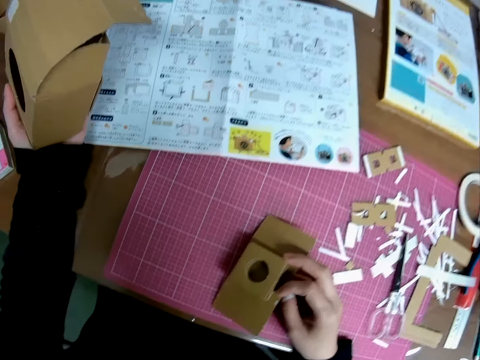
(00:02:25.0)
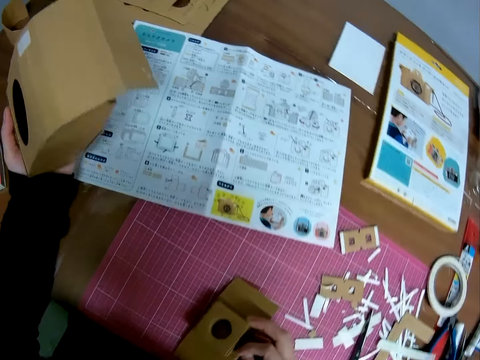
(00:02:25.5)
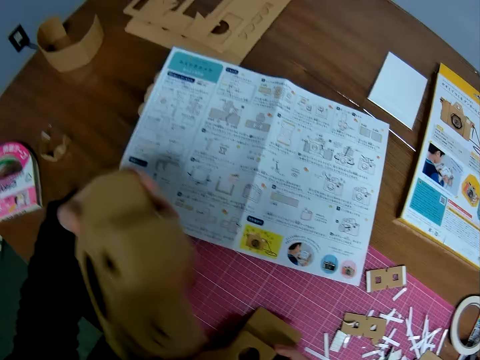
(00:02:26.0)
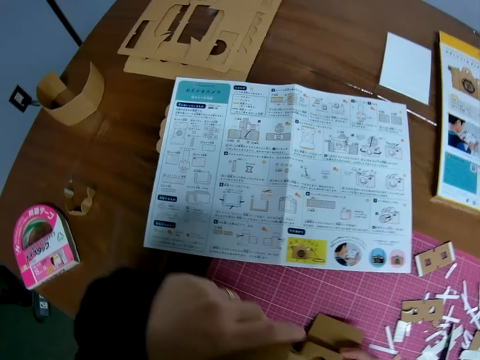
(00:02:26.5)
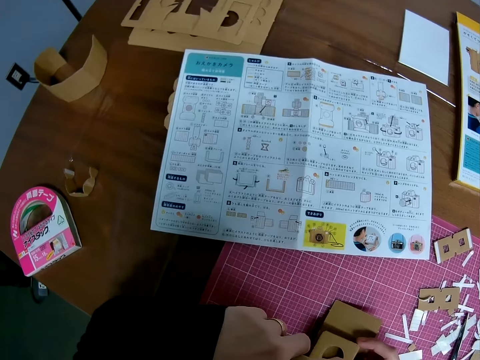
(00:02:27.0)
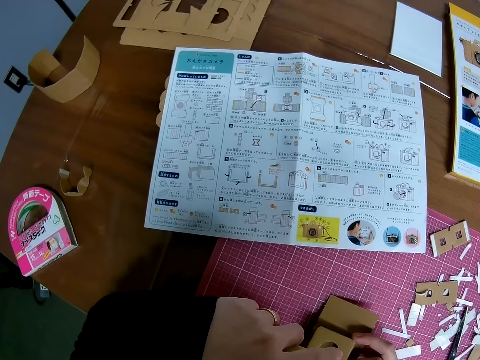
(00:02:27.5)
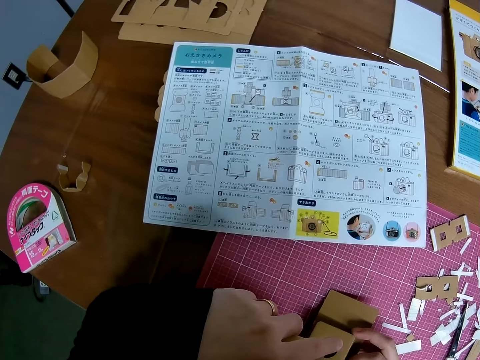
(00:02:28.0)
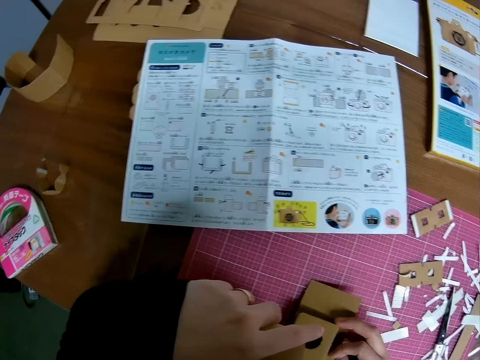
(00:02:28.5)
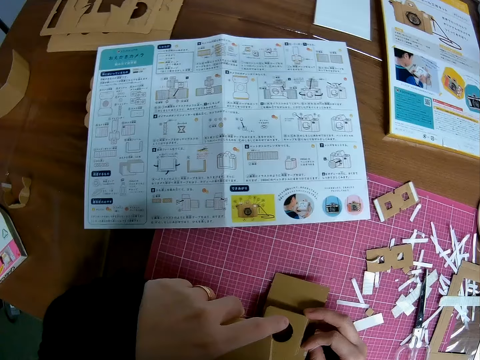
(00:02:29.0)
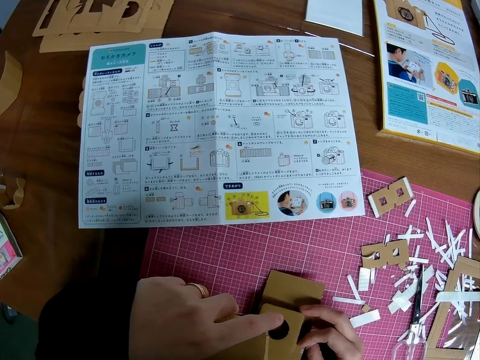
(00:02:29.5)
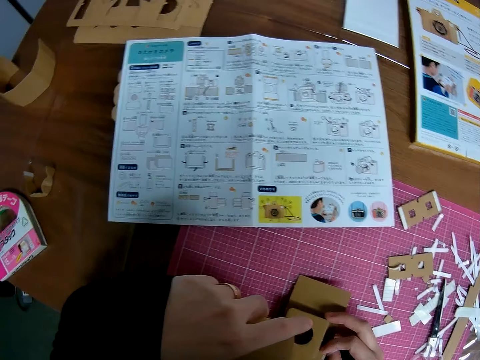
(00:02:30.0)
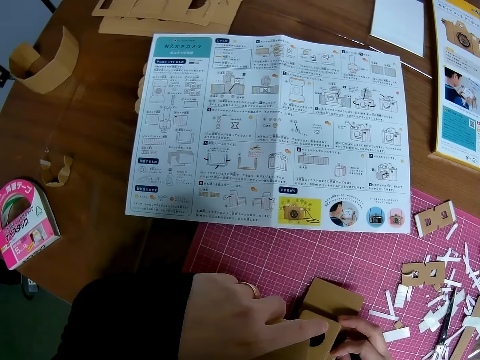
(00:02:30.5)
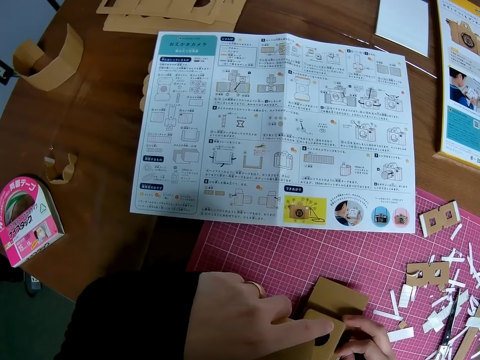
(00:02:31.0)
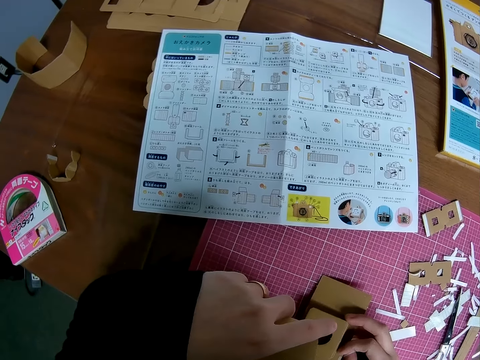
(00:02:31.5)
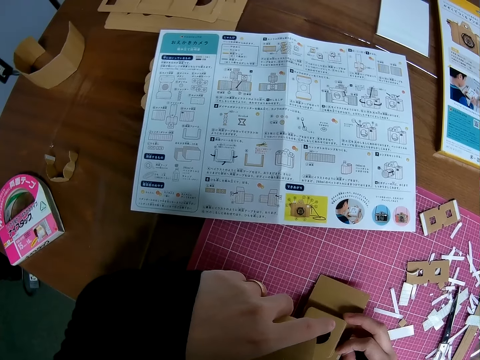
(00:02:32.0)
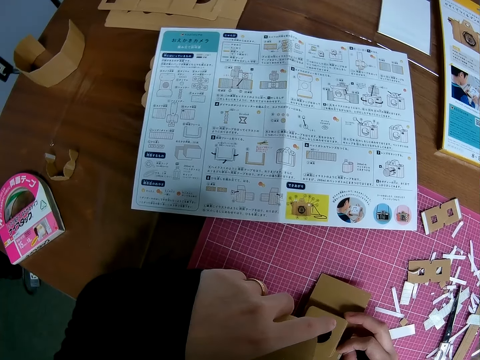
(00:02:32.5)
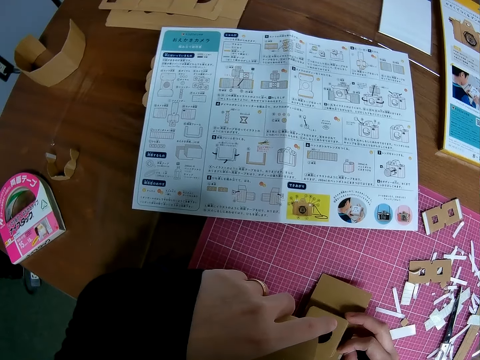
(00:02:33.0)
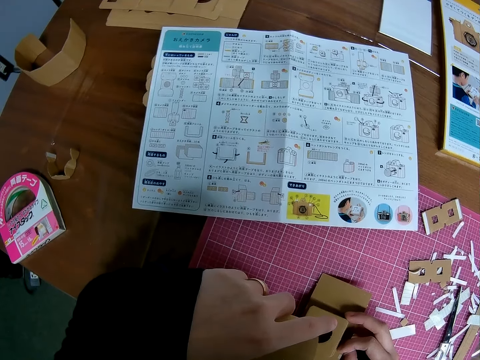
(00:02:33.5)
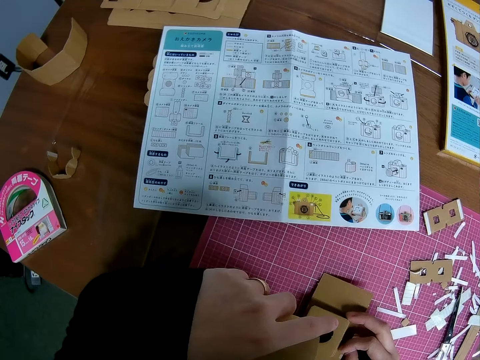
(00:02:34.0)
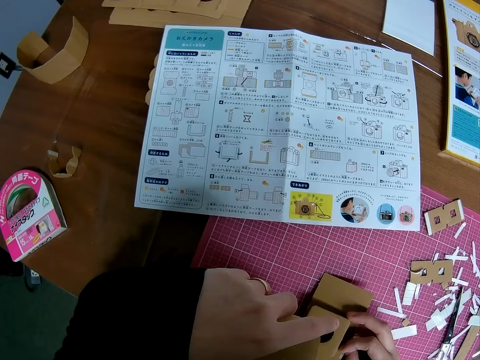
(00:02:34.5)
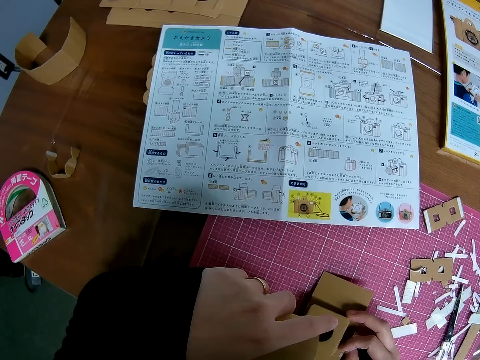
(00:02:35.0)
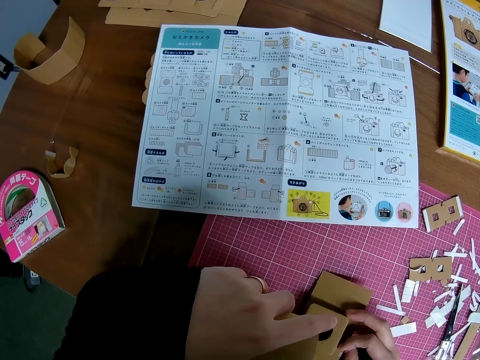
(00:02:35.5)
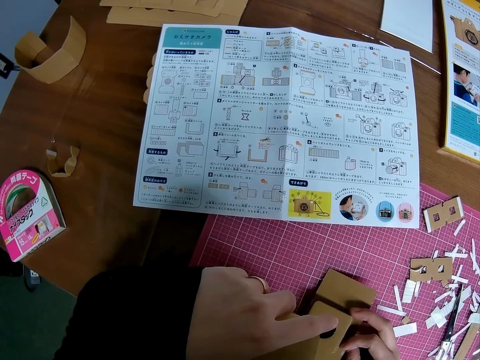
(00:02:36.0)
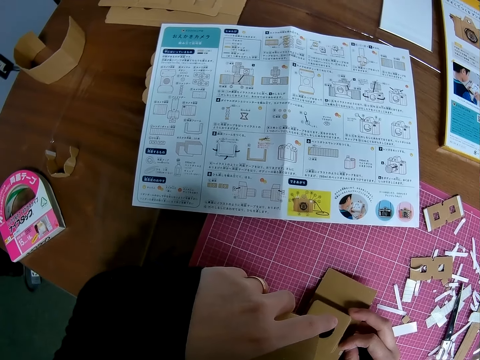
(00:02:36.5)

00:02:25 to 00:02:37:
The camera wearer places the paper craft in his left hand on the table. He reads a manual.

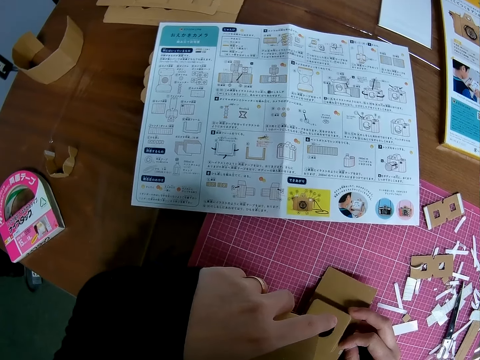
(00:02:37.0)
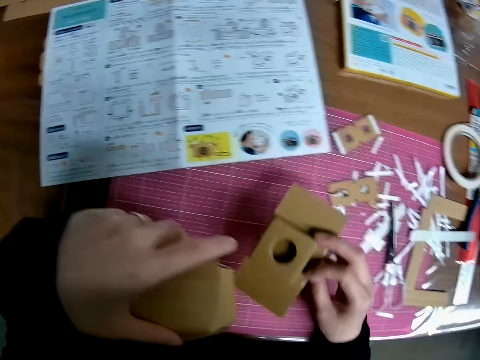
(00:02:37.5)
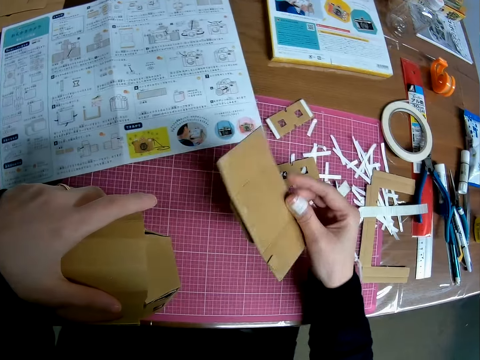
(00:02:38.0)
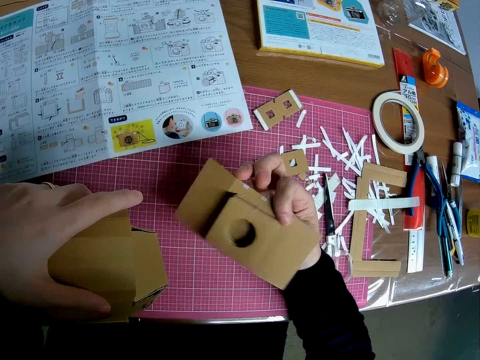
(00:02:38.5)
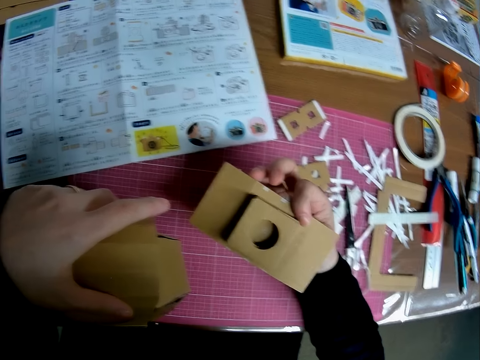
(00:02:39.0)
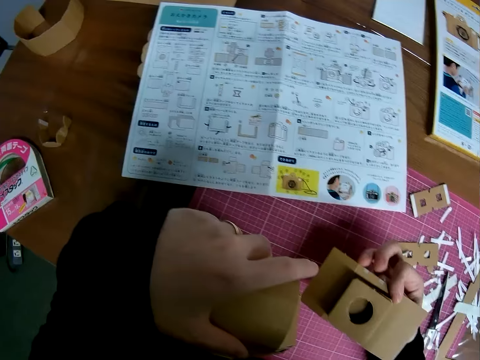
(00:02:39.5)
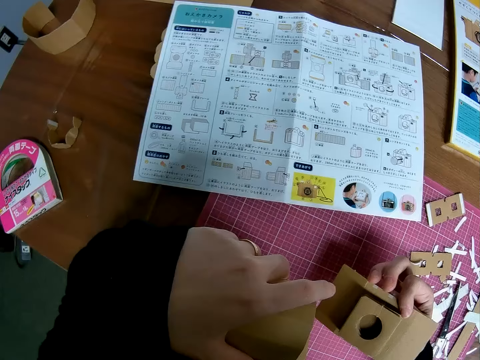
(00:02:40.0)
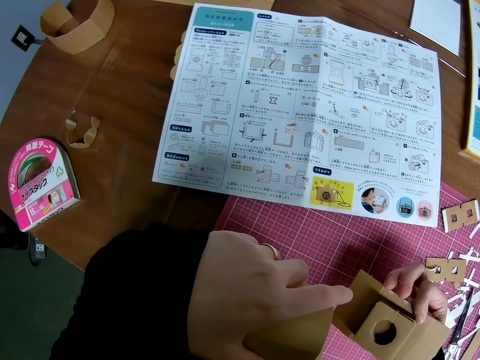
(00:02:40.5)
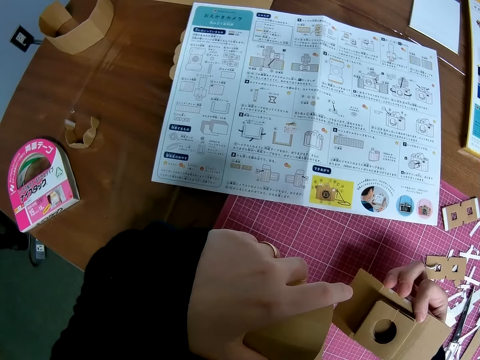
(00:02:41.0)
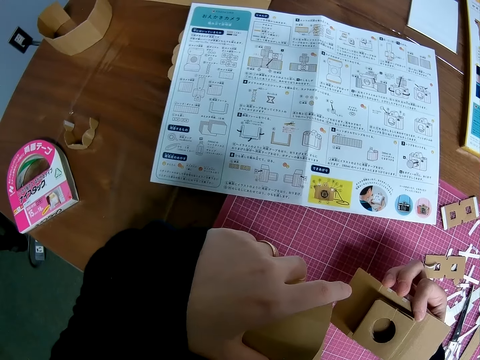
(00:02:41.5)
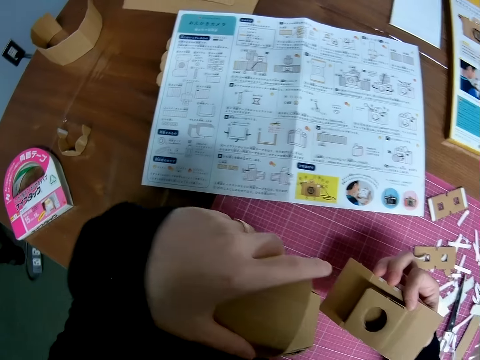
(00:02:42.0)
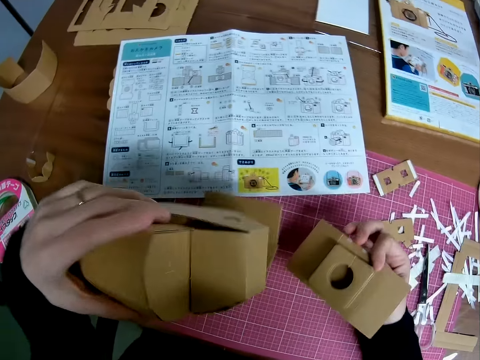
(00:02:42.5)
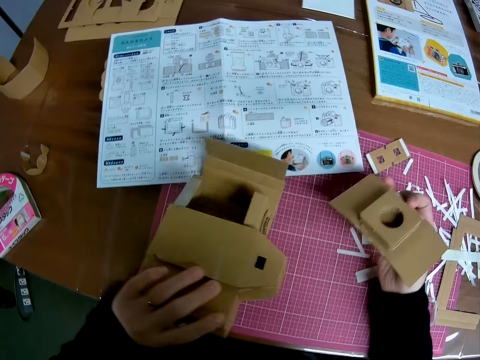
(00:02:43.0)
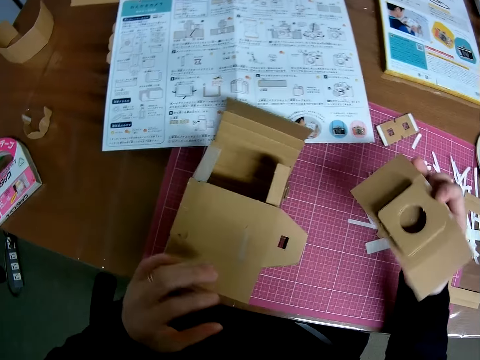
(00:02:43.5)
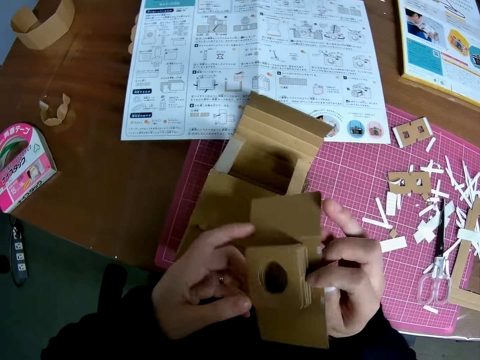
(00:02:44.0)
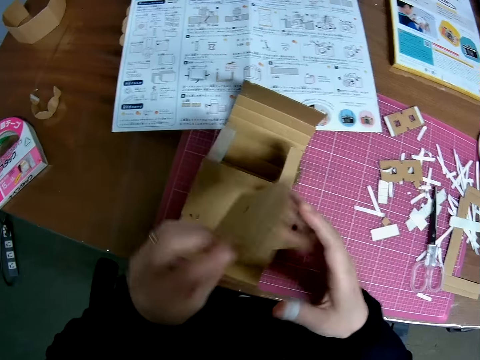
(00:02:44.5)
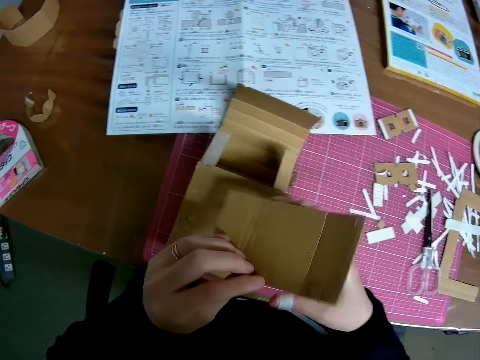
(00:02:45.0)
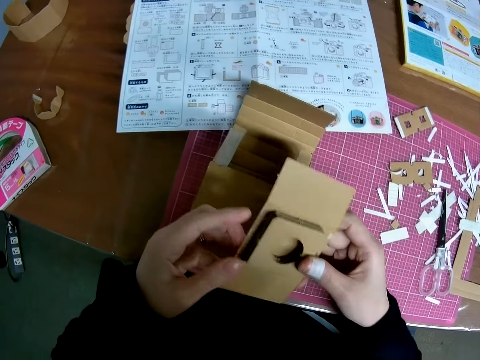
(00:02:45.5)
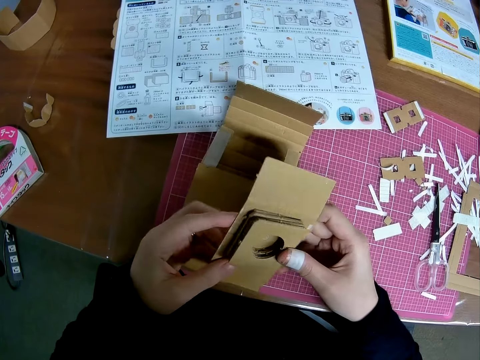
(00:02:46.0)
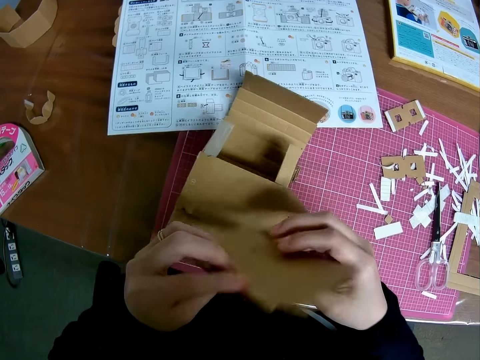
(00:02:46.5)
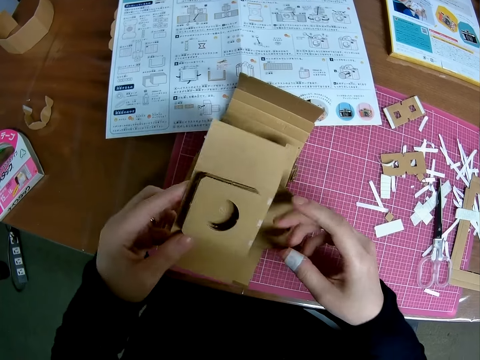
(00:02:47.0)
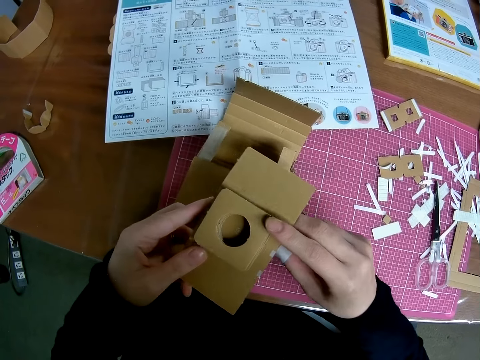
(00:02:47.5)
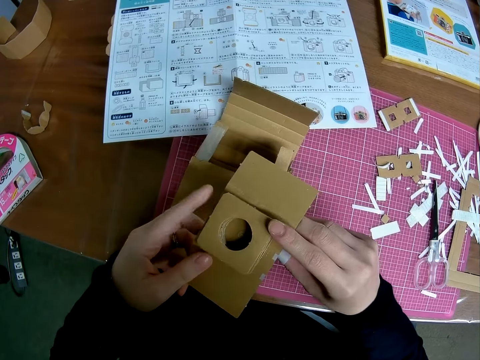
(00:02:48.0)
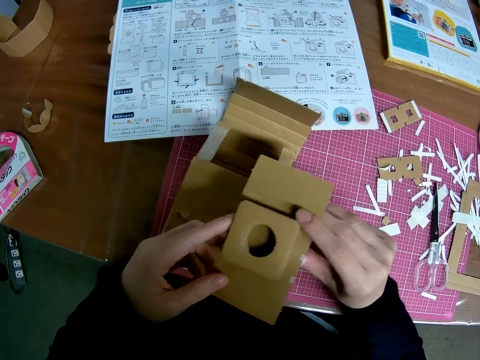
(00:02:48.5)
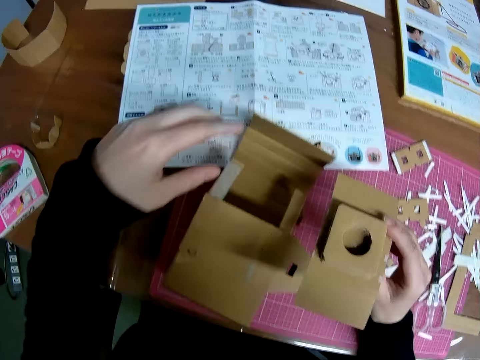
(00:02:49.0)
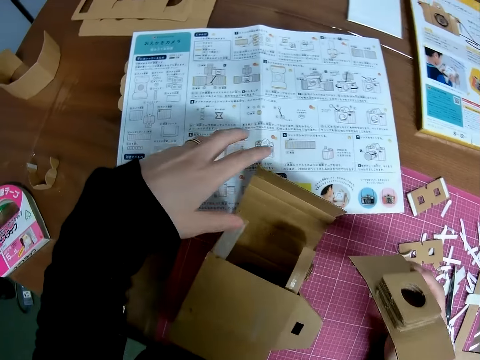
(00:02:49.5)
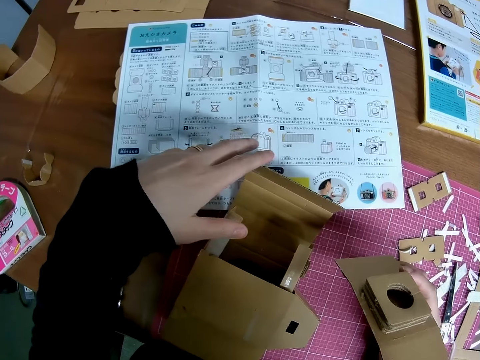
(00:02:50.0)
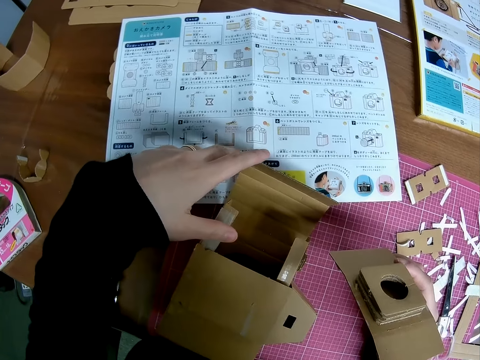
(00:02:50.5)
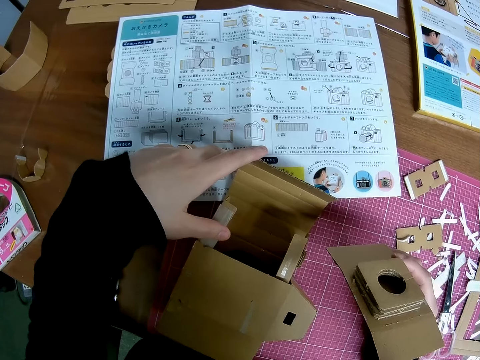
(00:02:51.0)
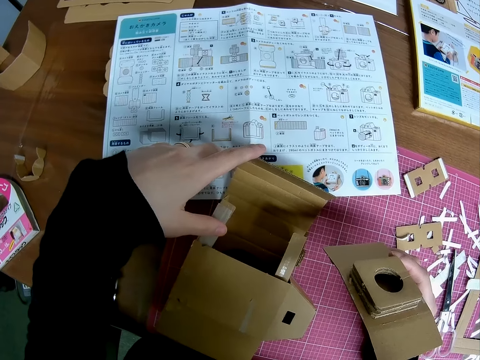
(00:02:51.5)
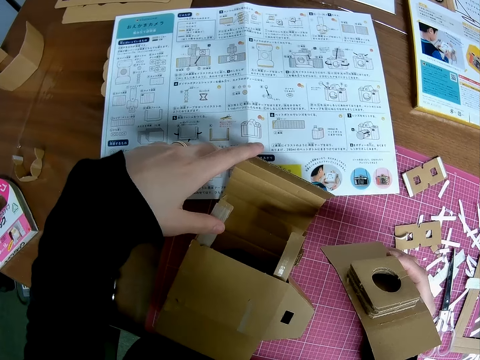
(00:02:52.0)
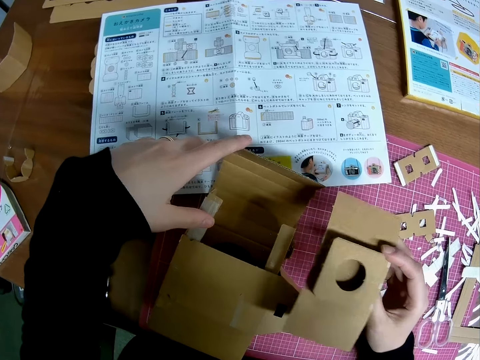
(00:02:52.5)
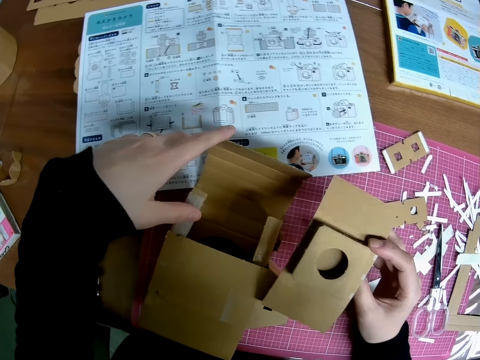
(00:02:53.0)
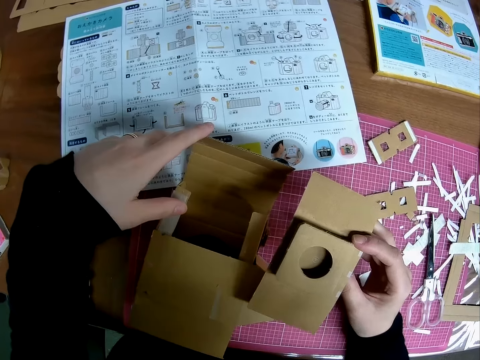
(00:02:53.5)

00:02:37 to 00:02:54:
The camera wearer turns the piece of paper craft in his right hand. He picks up a box cutter and flips the box cutter. He reads a manual. He places the paper craft in his left hand on the table. He holds the piece of paper craft with both hands. He places his left hand on the mechanical model chart on the table. He holds the box craft model.
